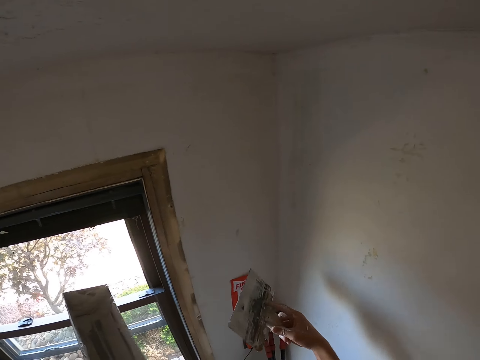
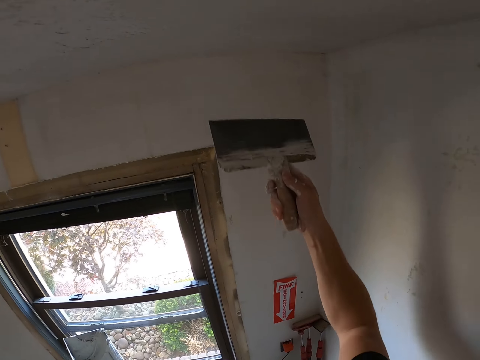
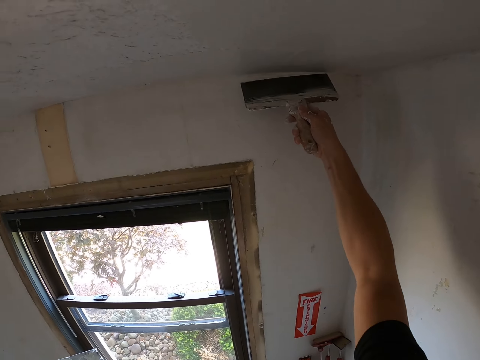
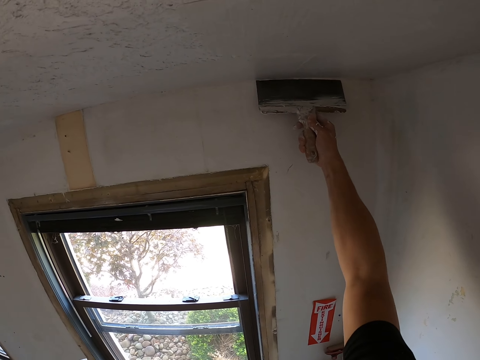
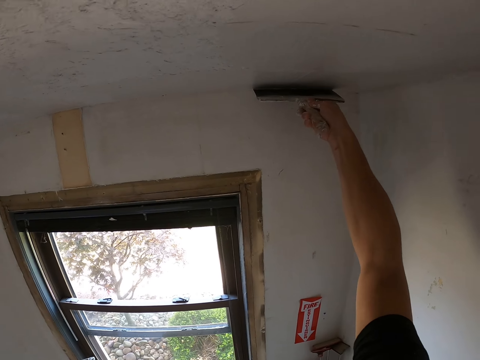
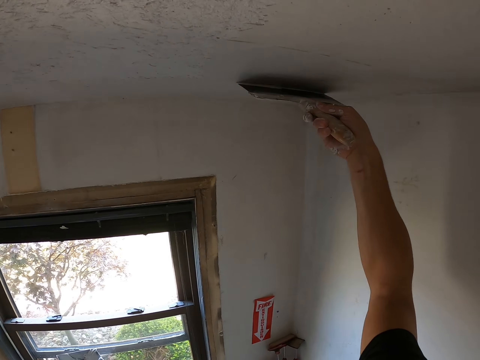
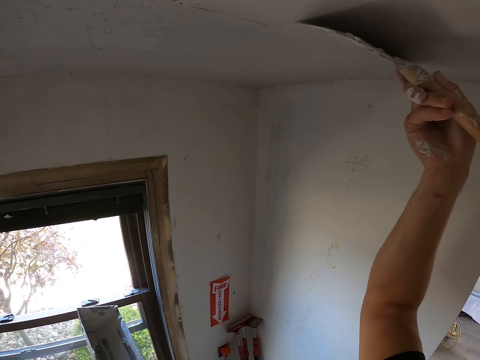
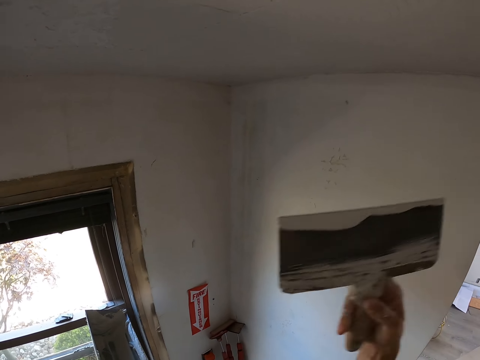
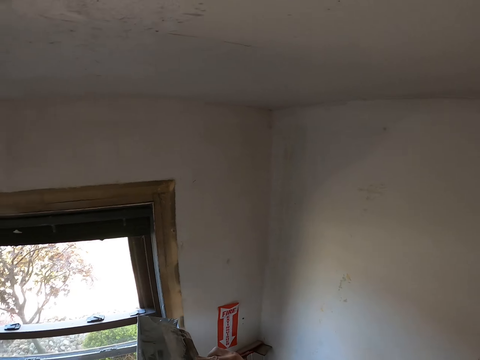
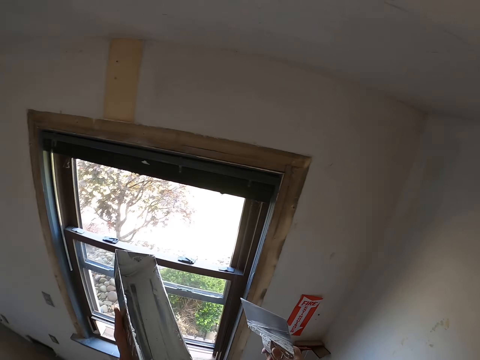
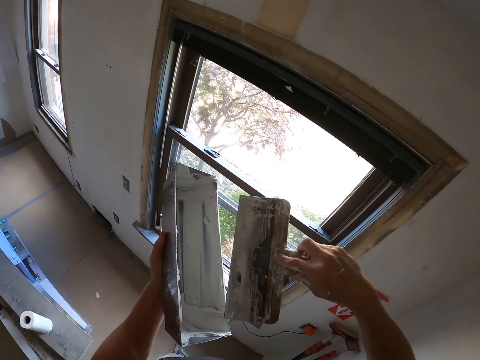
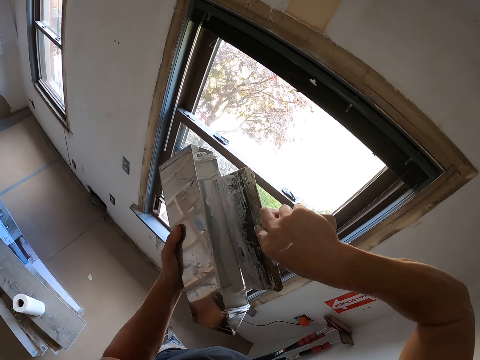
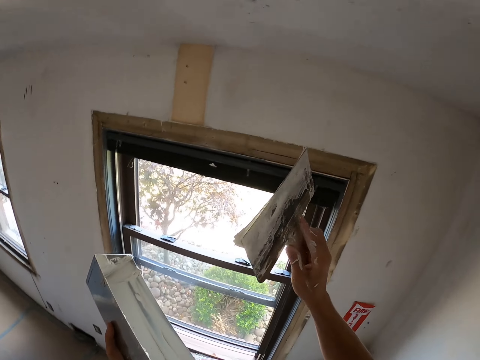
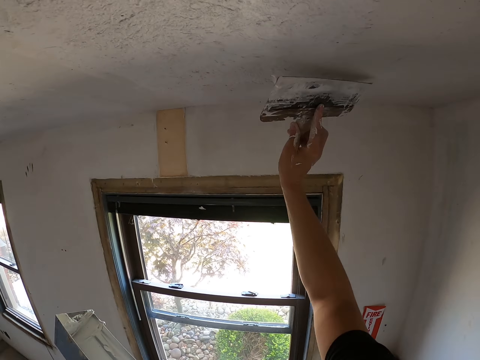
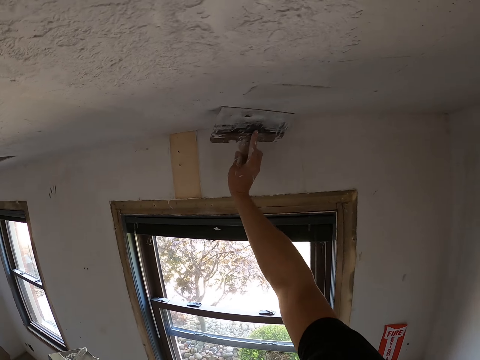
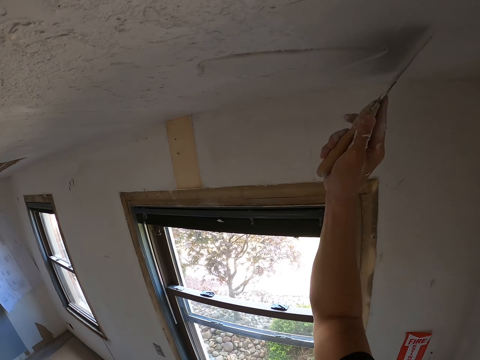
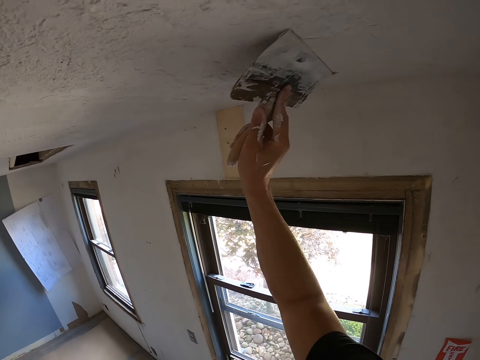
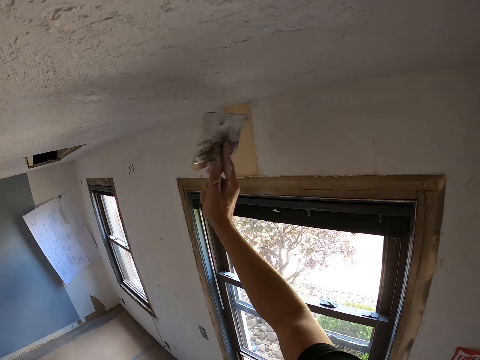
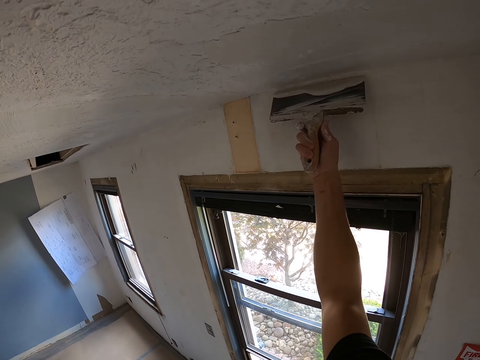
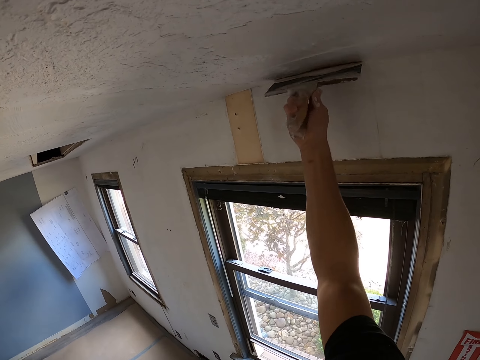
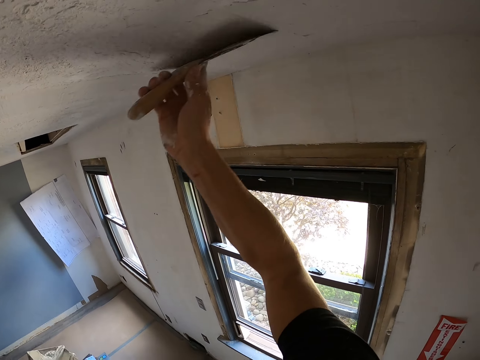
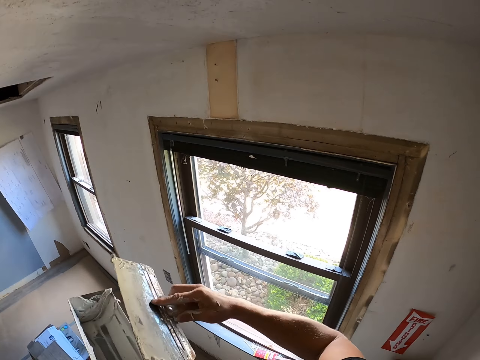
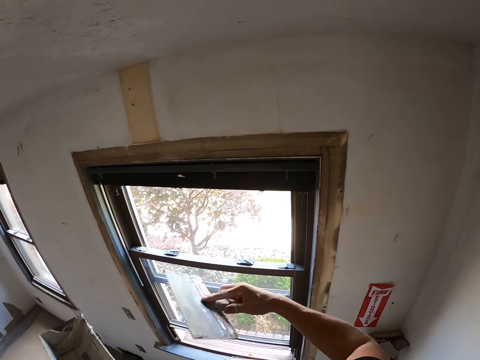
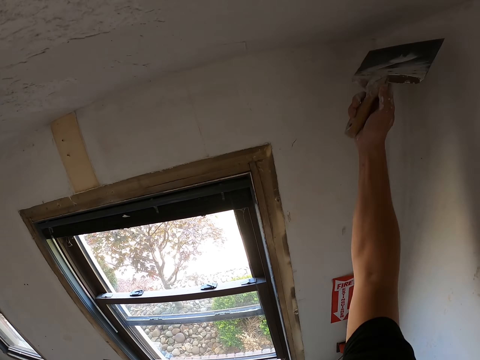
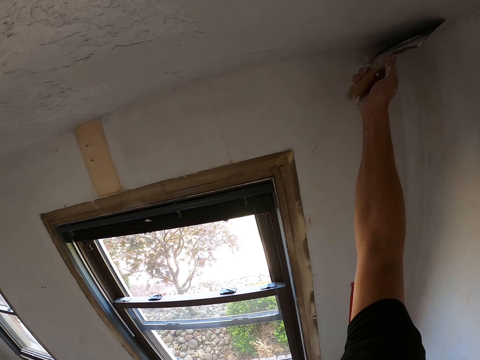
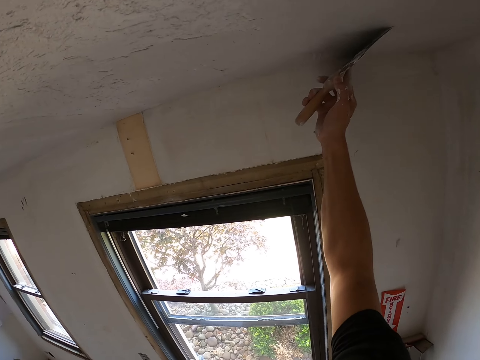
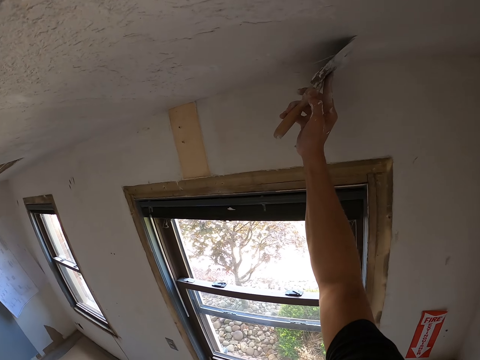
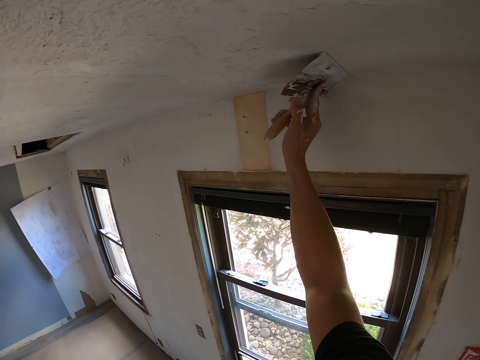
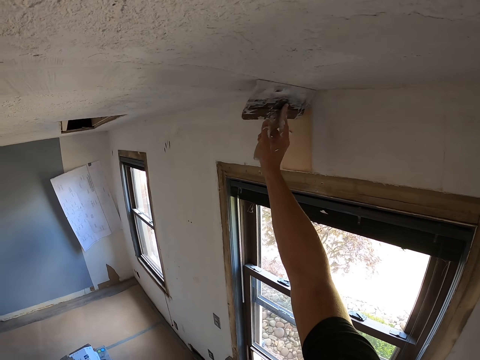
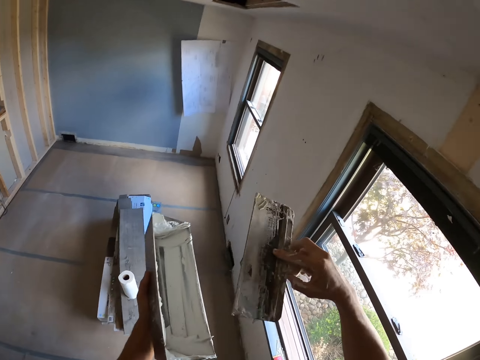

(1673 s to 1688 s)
The camera wearer moves the trowel on the container. They plaster the mortar on the roof. They move the trowel on the container. They move the trowel on the container again. They plaster the mortar on the roof. They move the trowel on the container. They plaster the mortar on the roof.

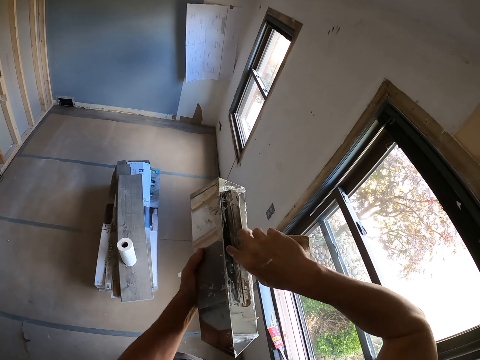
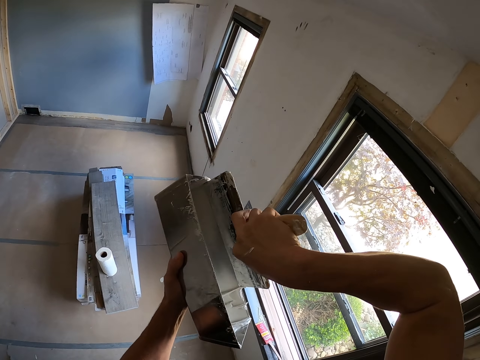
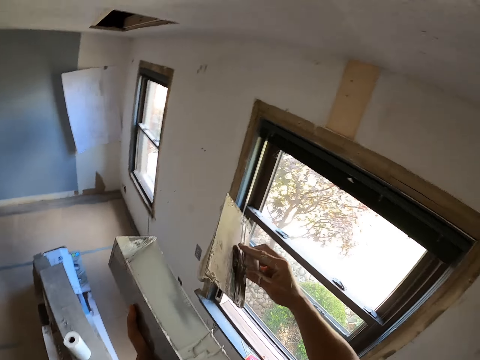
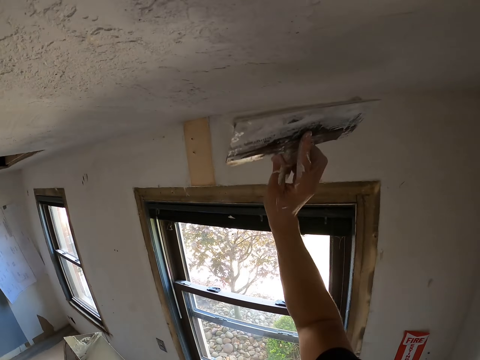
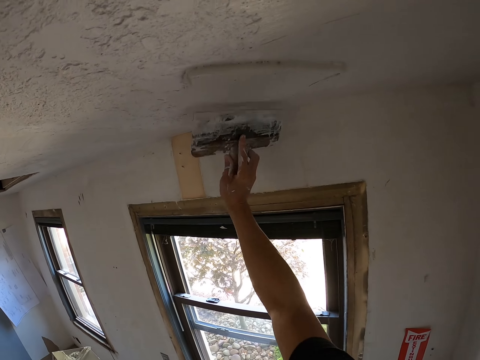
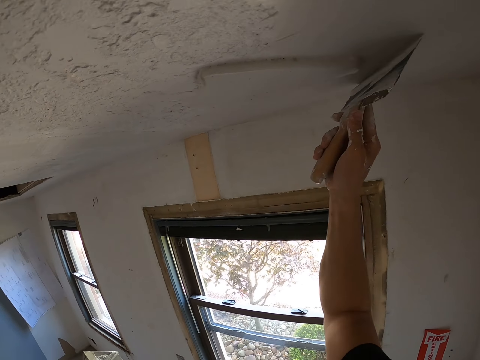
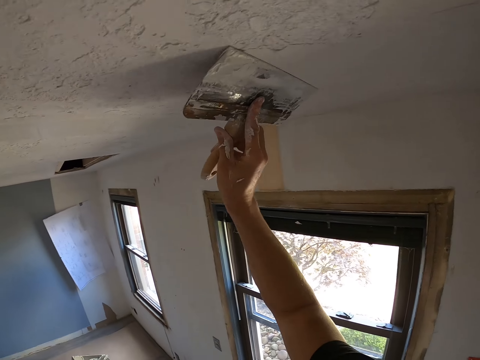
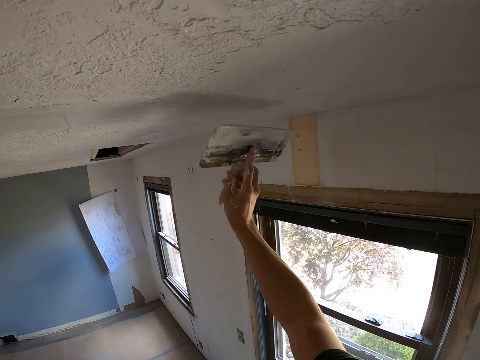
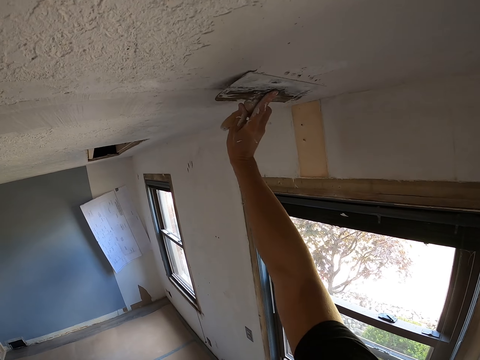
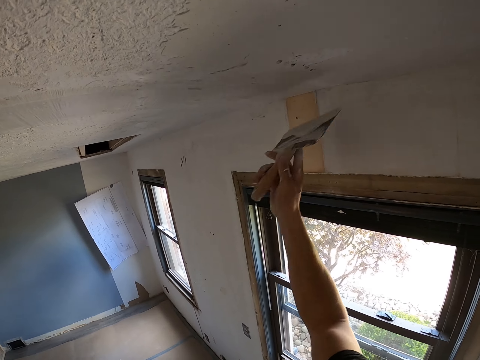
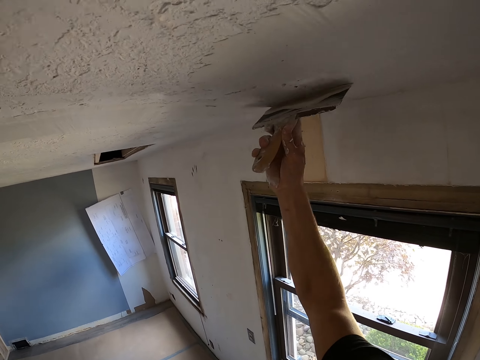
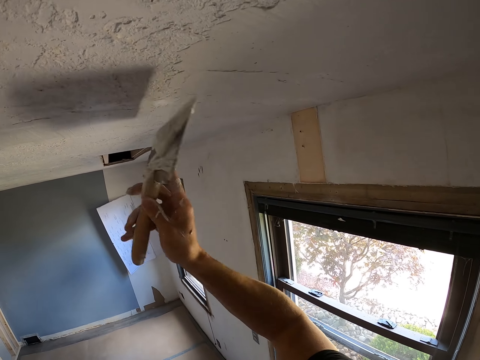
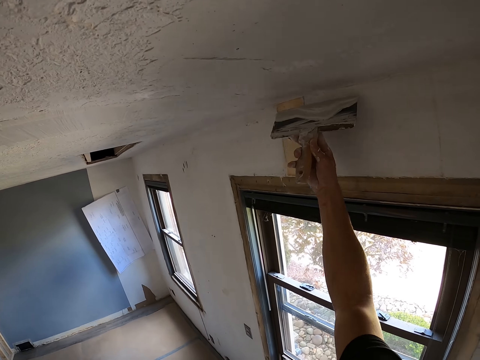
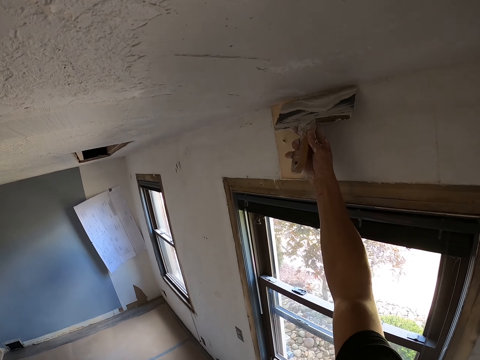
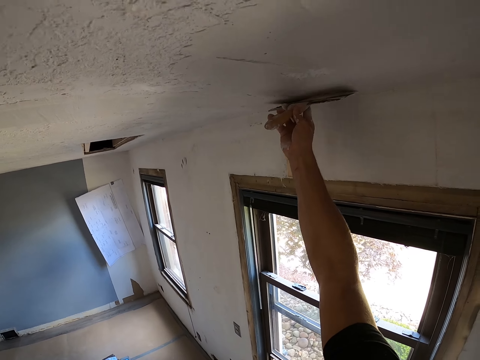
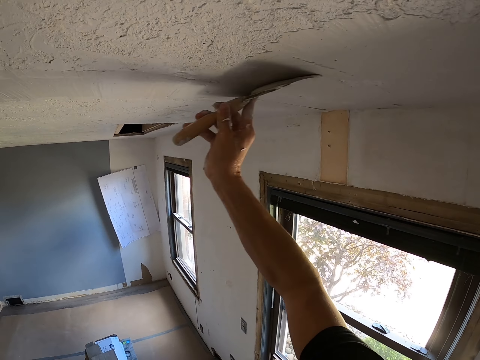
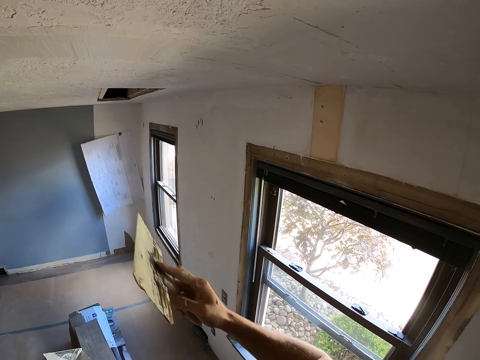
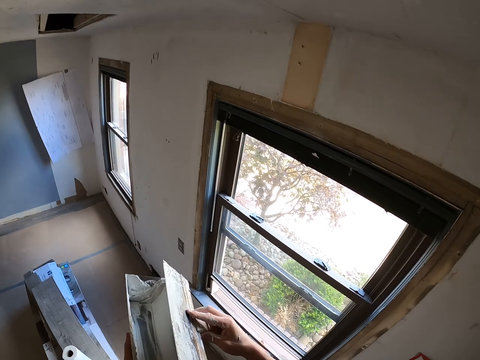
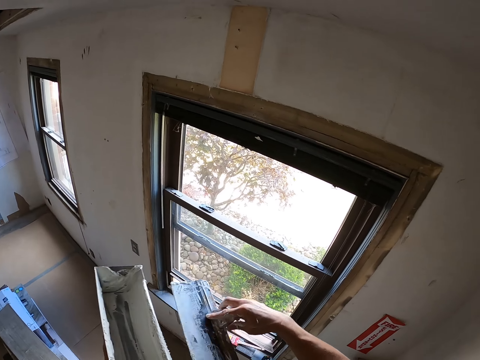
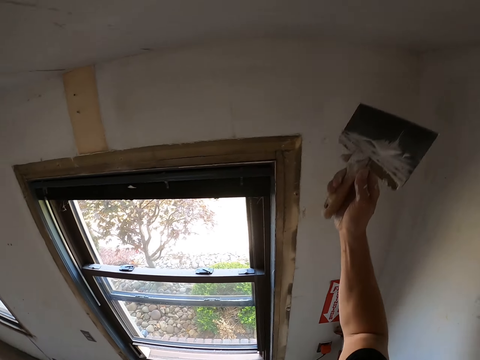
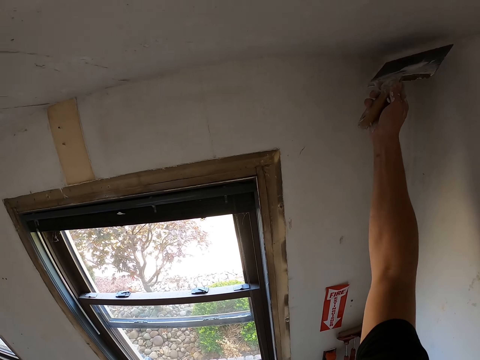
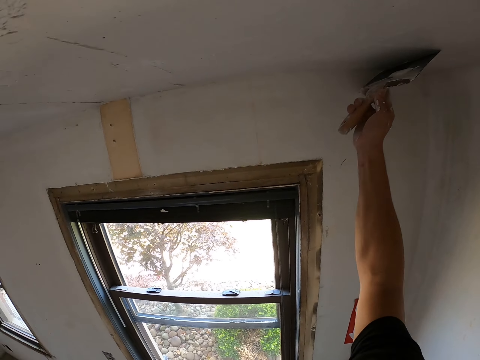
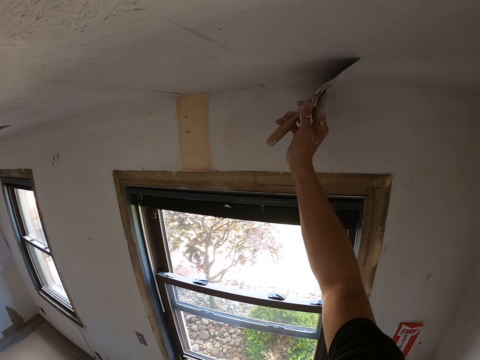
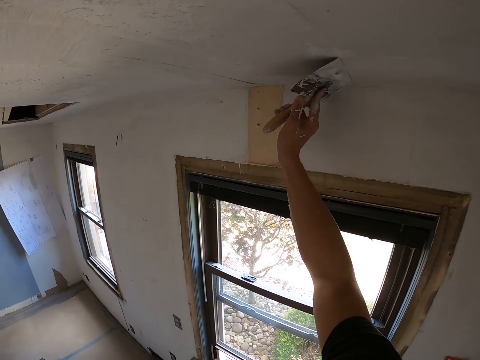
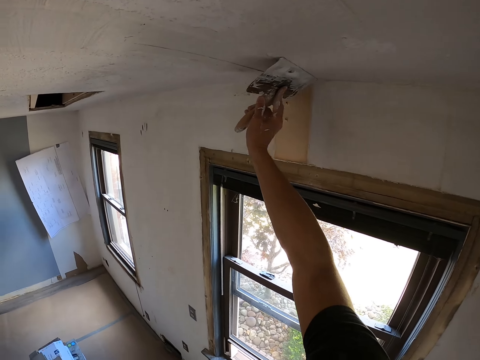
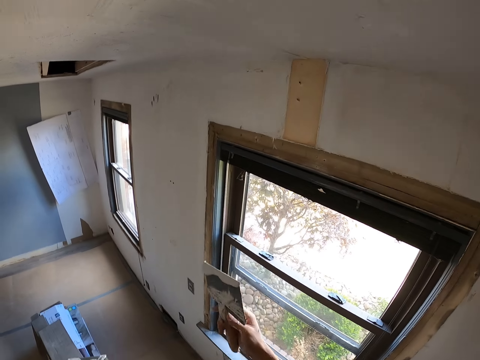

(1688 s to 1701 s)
The camera wearer rubs a paint spatula on a container. They take the white mortar. They plaster the mortar on the roof. They rub the paint spatula on the container. They plaster the mortar on the roof.
